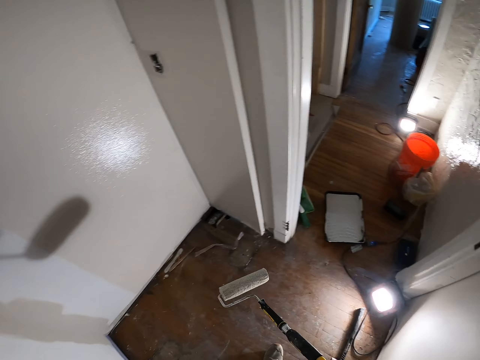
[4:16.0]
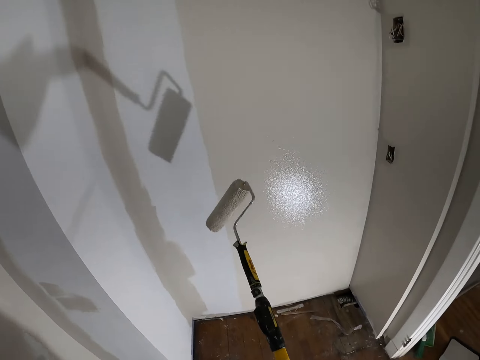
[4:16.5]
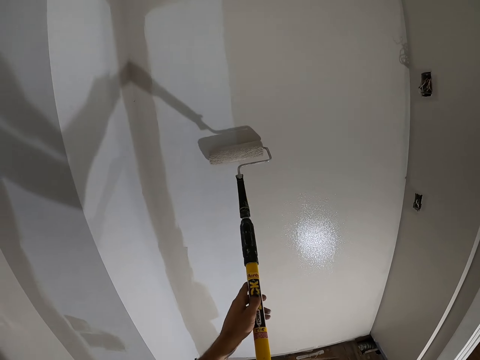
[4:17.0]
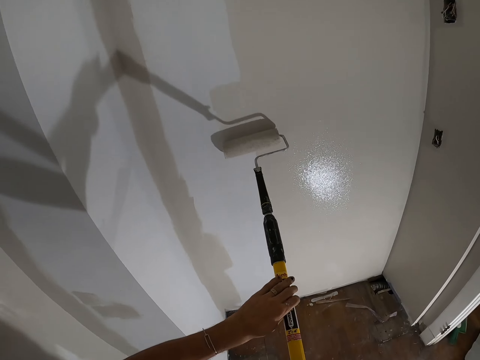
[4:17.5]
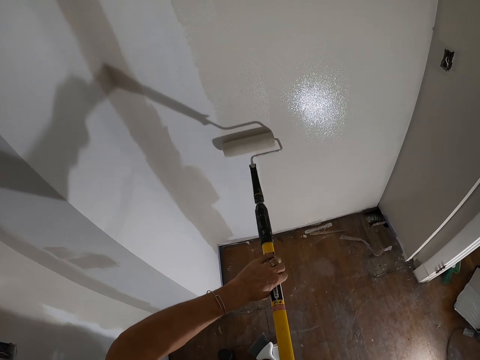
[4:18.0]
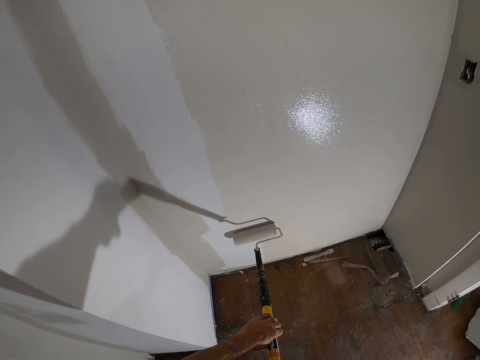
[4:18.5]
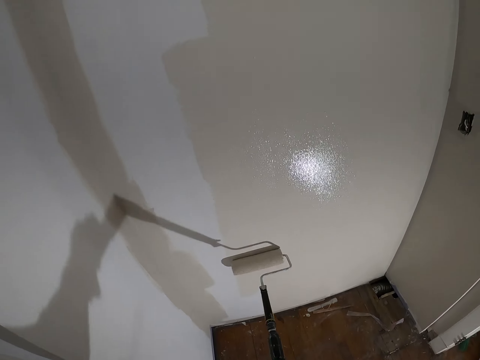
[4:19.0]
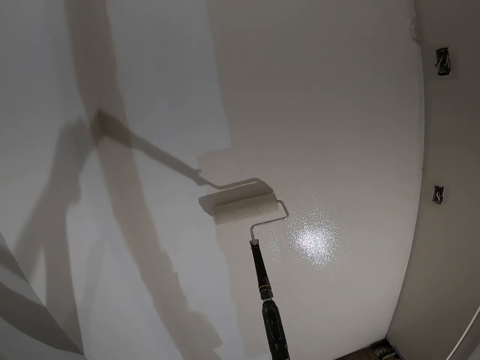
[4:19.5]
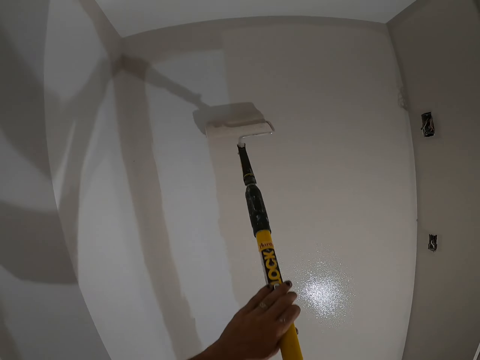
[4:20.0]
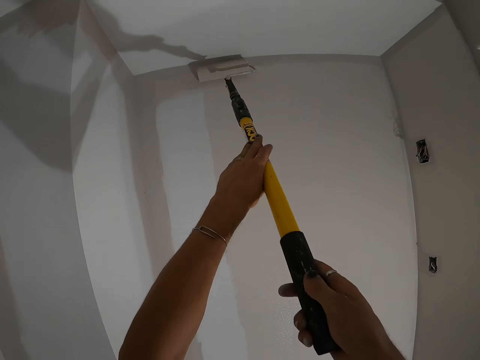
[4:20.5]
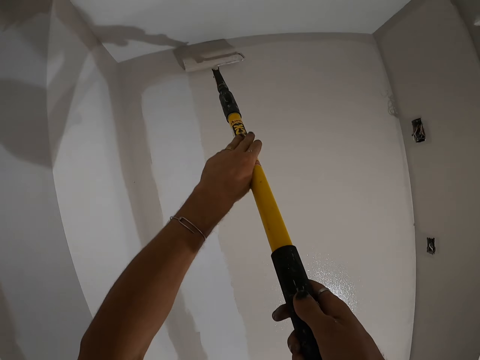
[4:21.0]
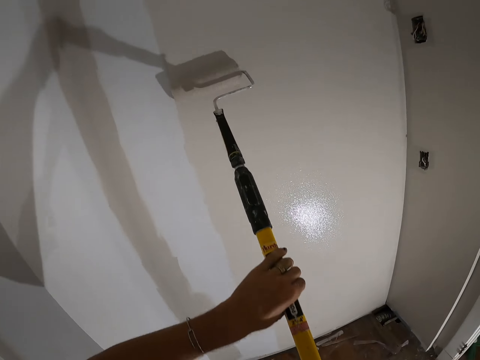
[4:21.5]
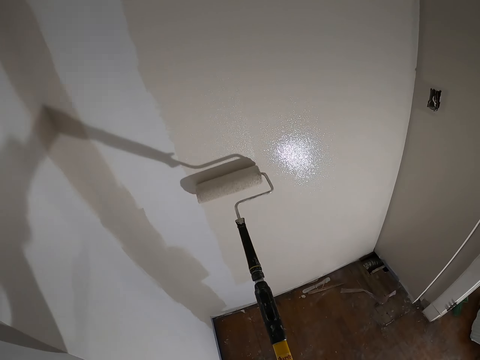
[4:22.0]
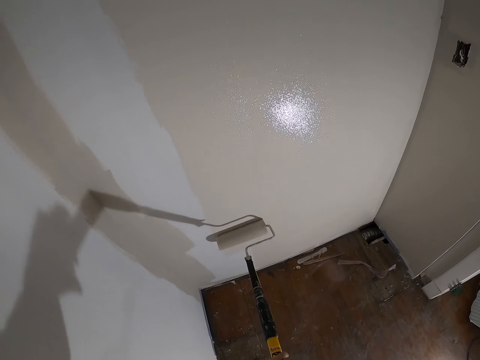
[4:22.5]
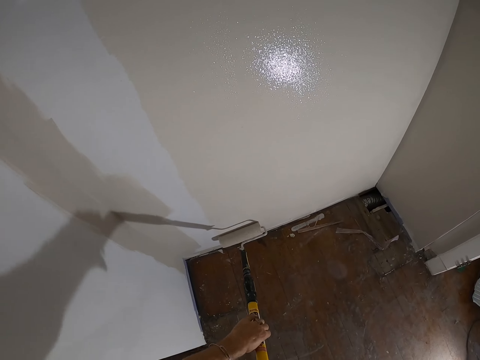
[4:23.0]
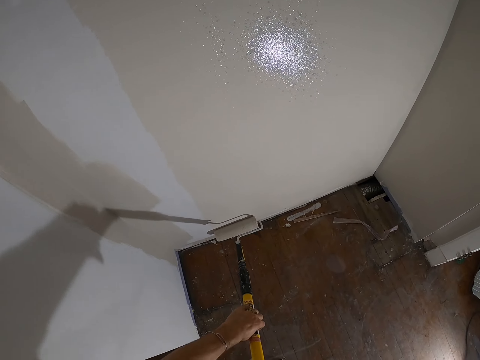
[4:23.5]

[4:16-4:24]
The camera wearer paints a wall with a paint roller.

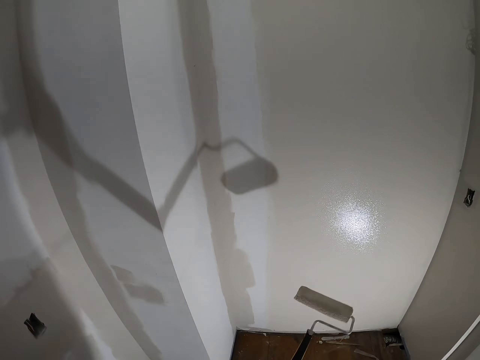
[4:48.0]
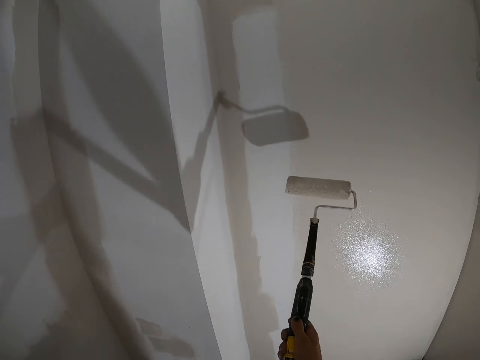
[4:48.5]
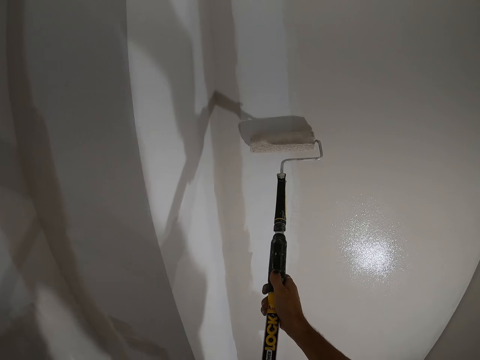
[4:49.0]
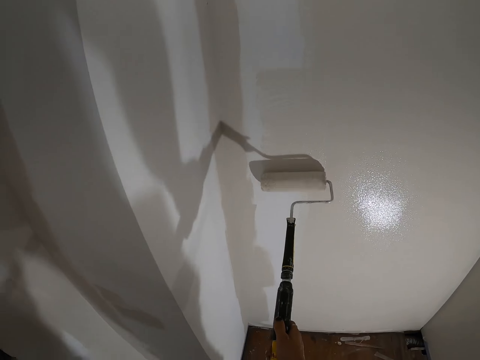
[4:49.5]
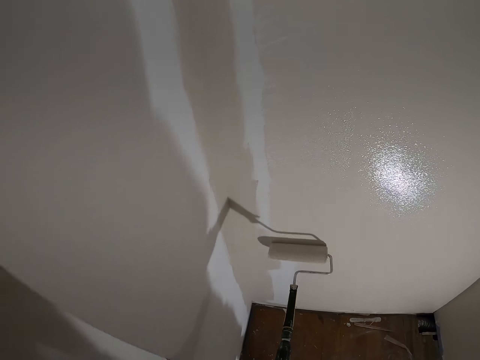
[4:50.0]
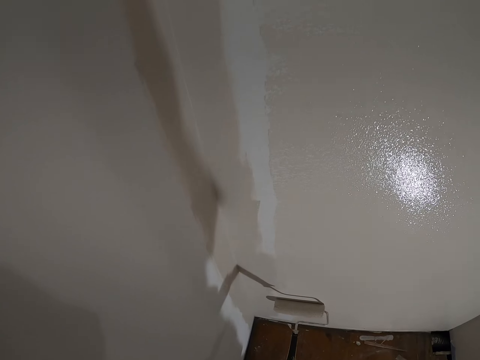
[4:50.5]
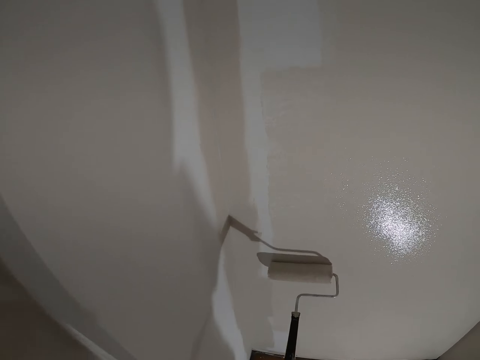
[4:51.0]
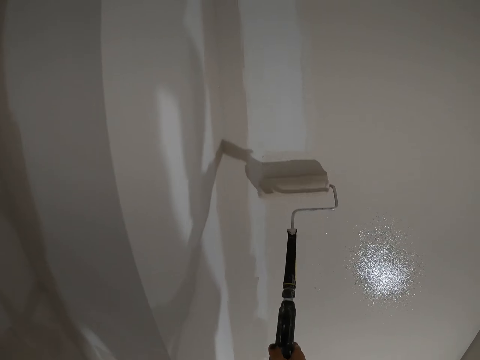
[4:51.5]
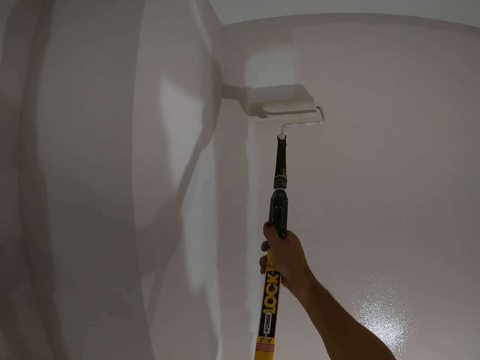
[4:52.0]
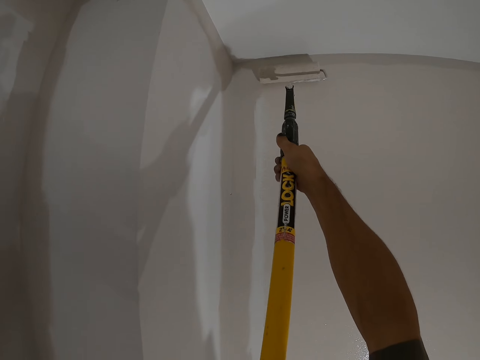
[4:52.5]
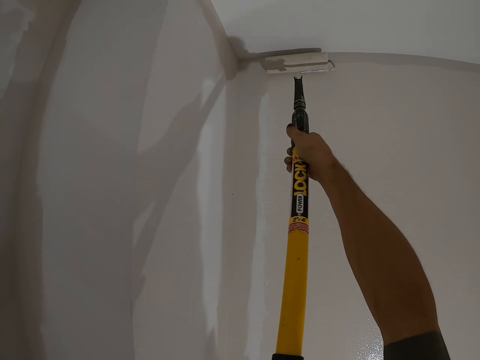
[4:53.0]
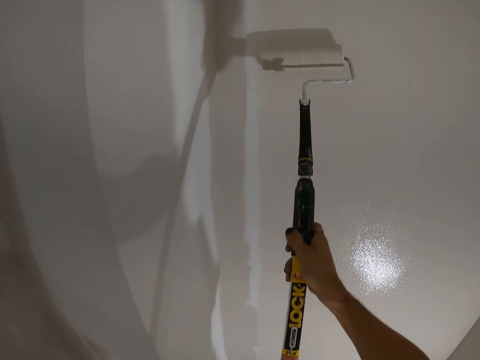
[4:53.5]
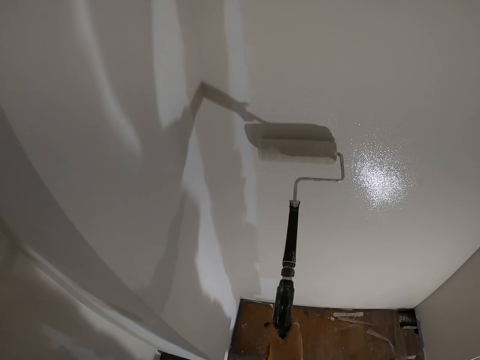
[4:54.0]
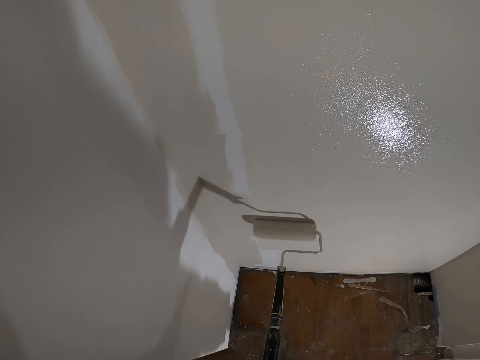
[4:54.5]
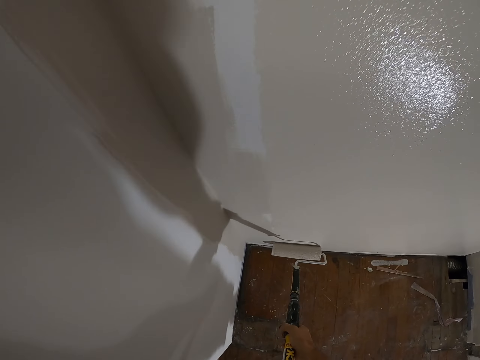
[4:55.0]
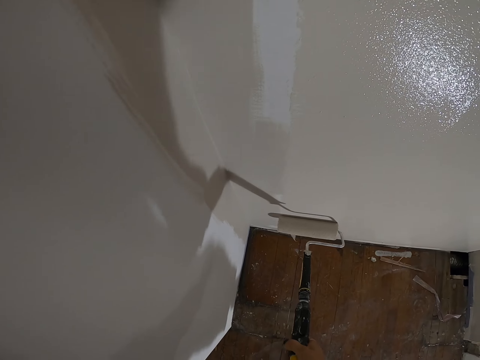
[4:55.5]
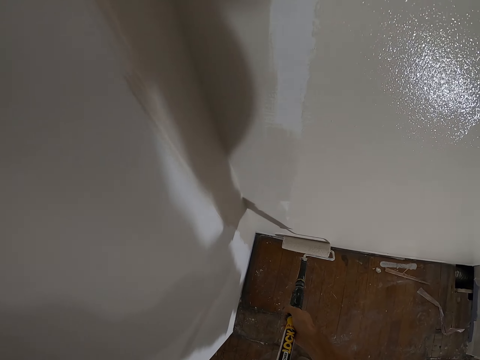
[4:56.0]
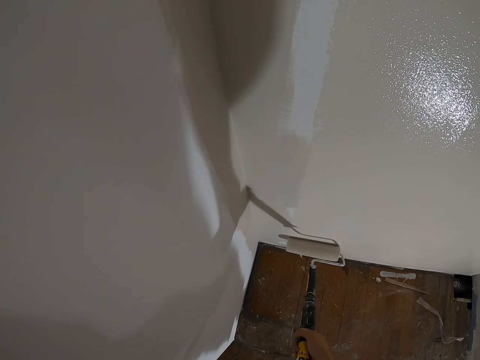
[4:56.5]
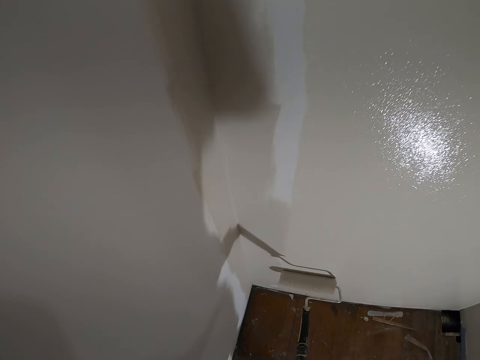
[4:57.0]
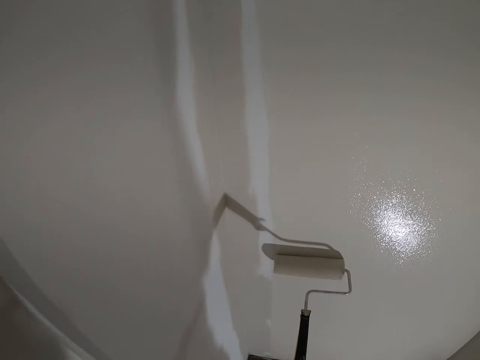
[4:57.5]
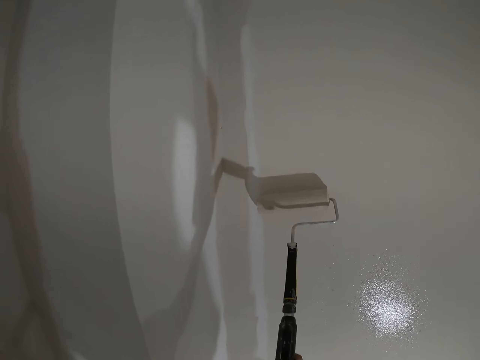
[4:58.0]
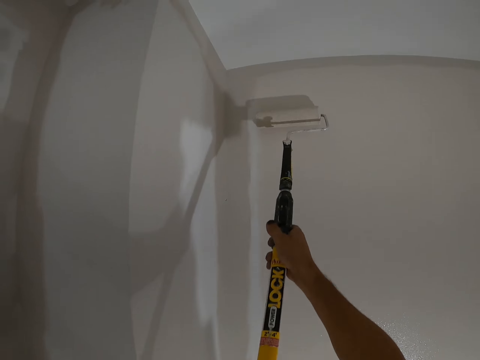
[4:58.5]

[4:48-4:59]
The camera wearer paints a wall with a paint roller.

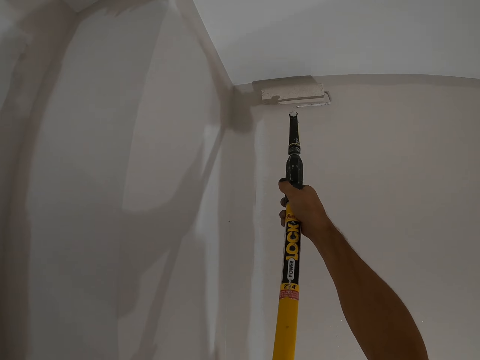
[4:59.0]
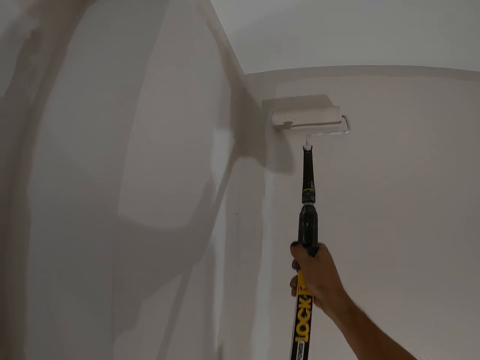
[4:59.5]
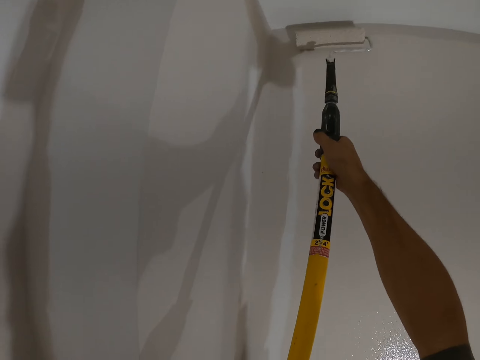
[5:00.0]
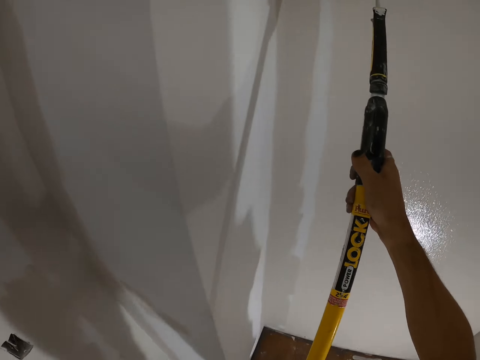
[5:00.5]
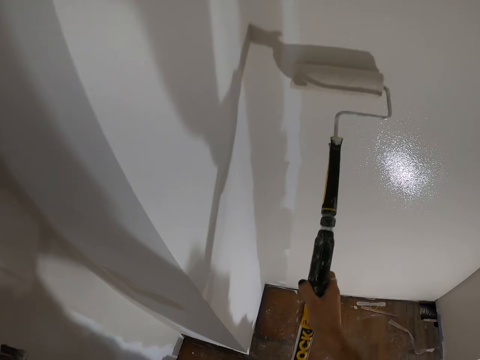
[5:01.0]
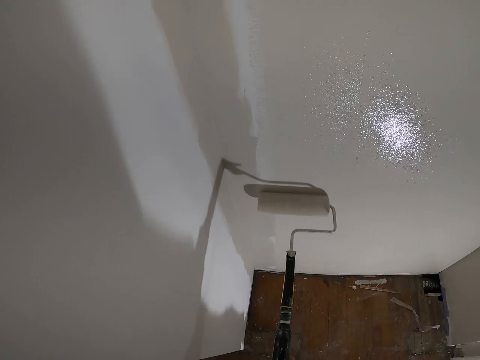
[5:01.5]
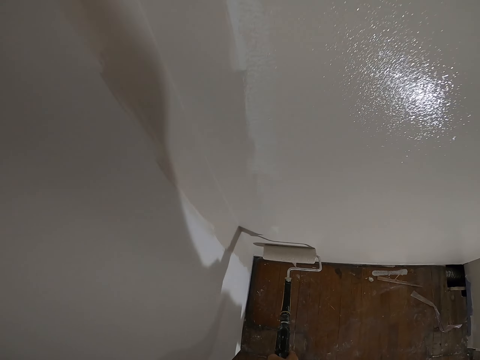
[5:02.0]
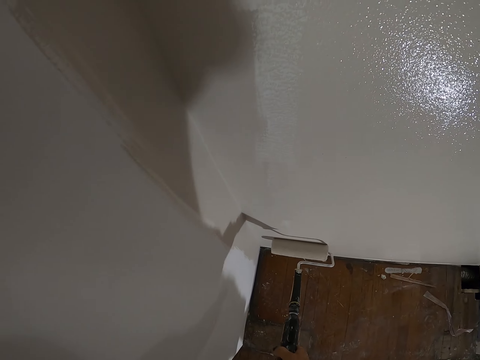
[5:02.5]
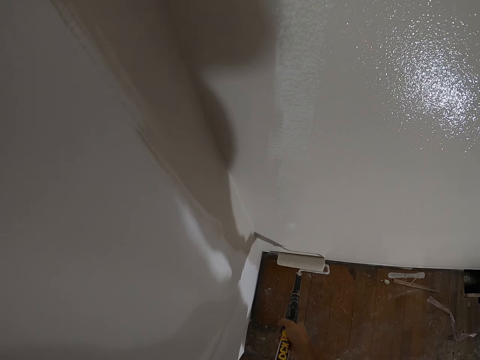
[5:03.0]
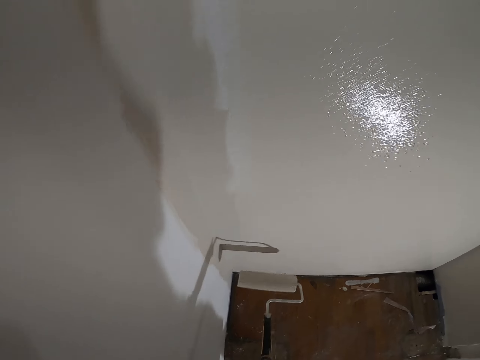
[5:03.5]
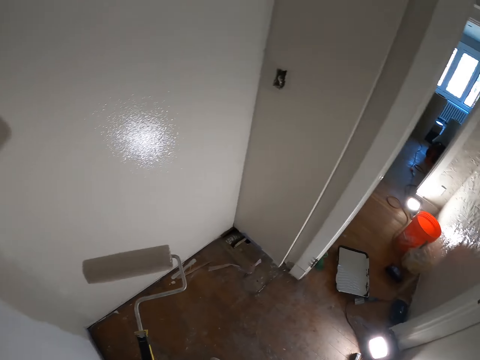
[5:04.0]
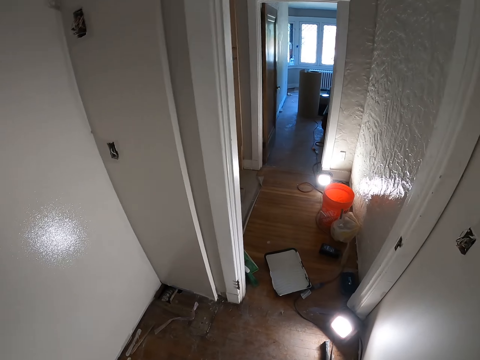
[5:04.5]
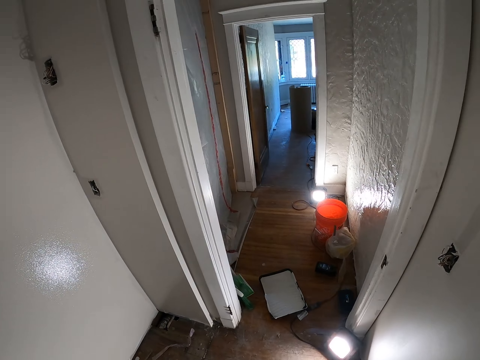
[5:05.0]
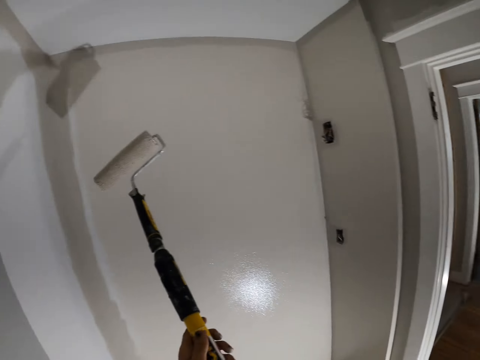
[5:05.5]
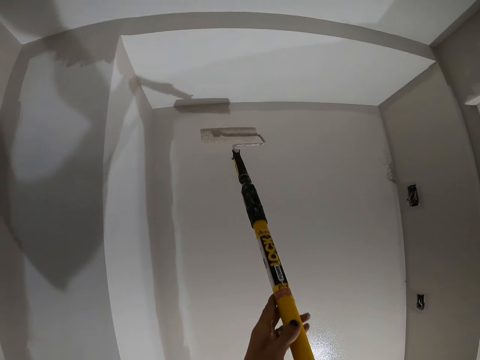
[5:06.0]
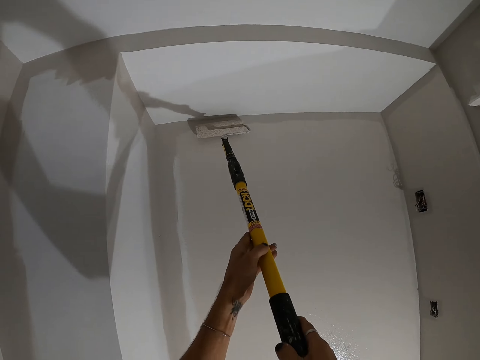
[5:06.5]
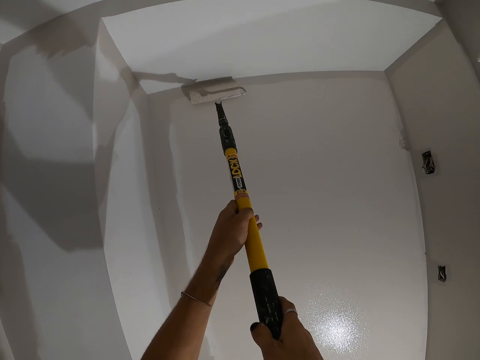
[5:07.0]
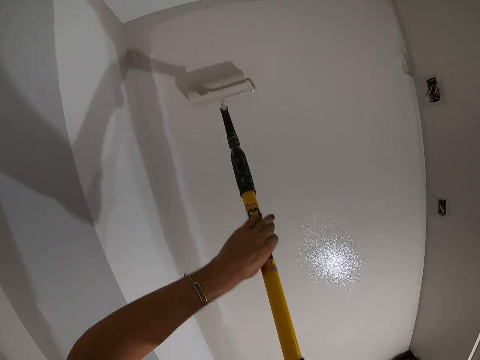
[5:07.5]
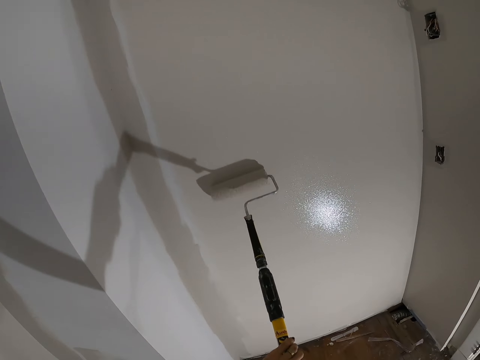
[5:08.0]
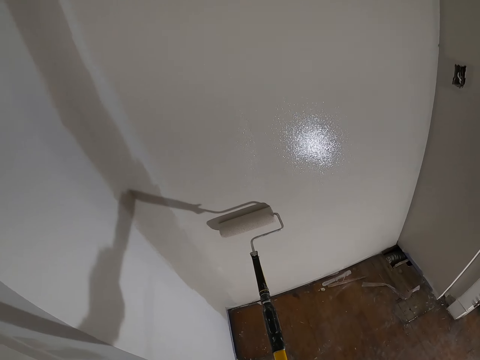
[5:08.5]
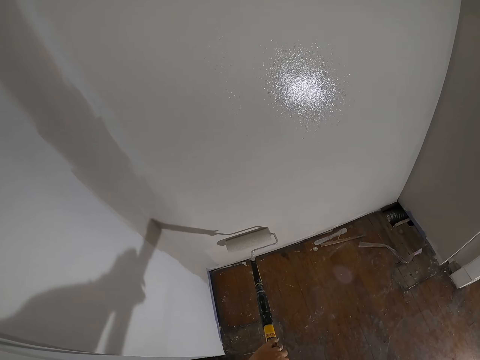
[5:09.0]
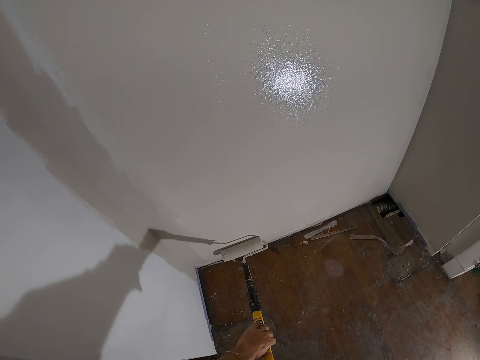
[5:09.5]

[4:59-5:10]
The camera wearer rotates a paint roller. They paint a wall using the paint roller.
